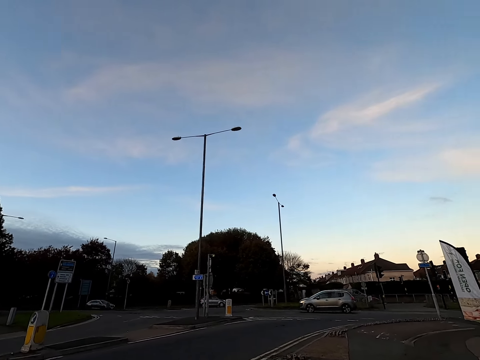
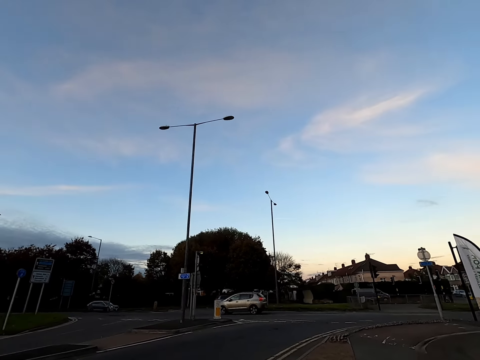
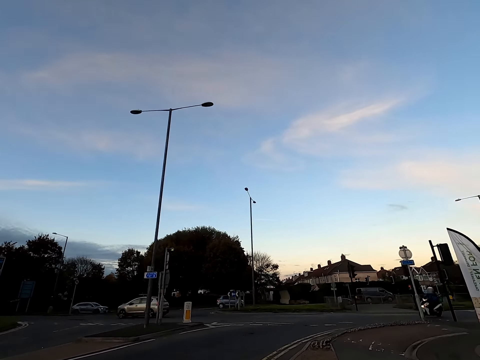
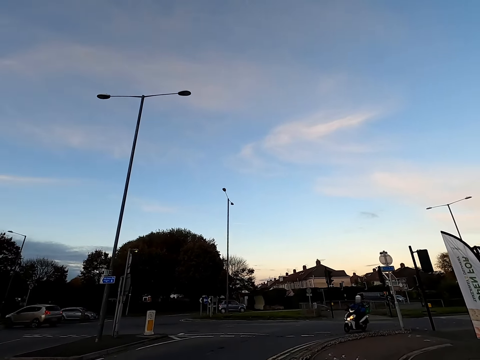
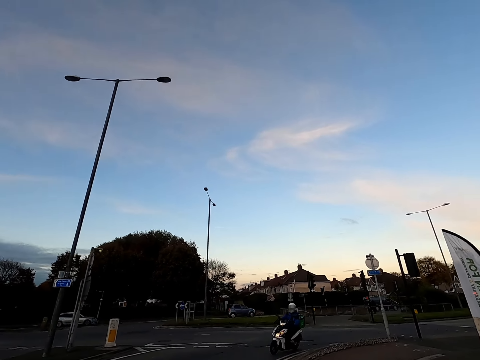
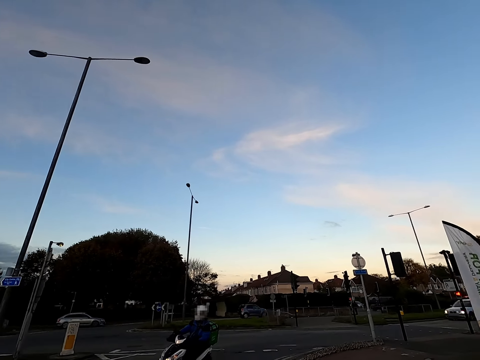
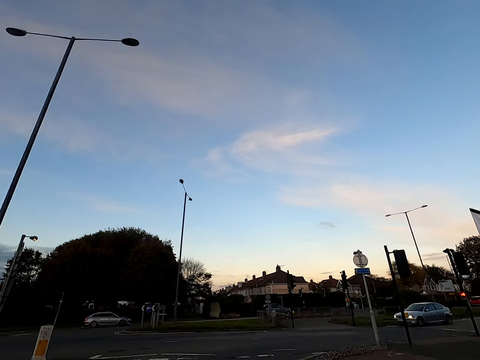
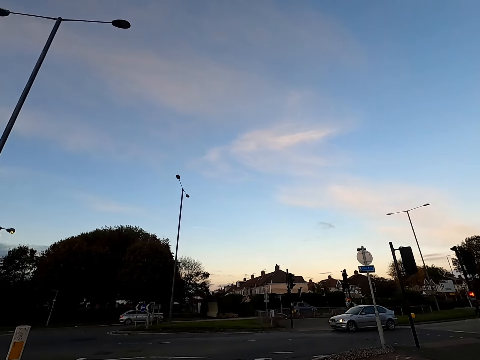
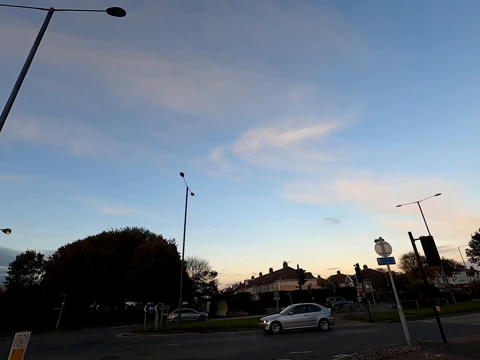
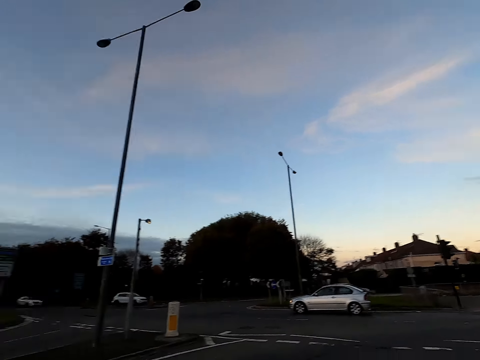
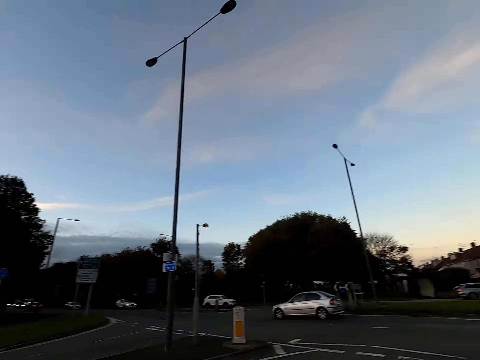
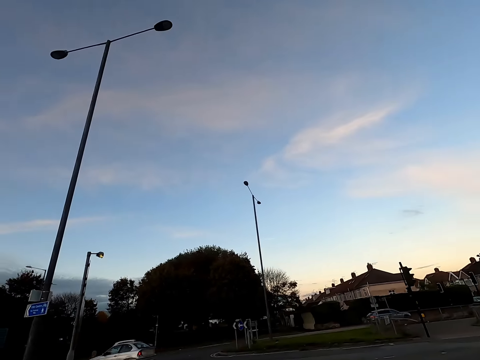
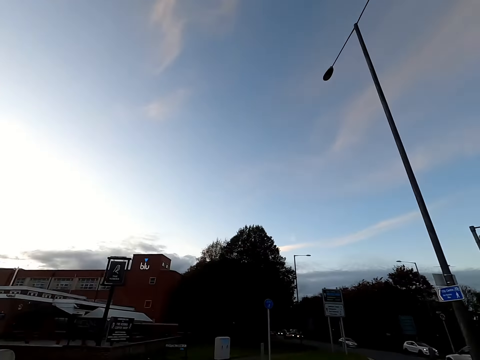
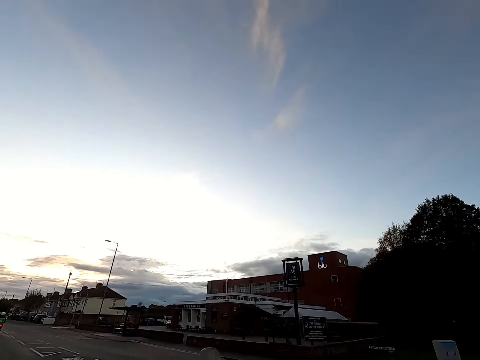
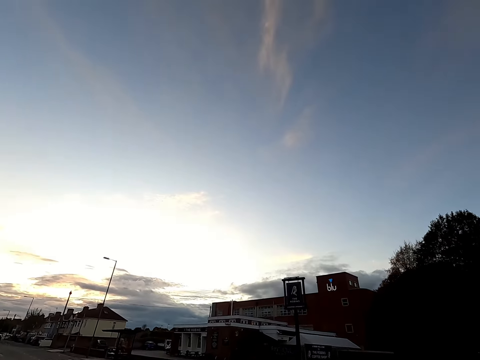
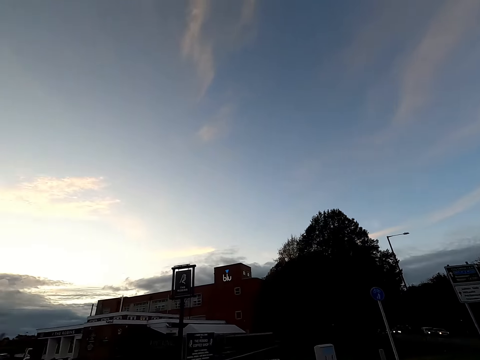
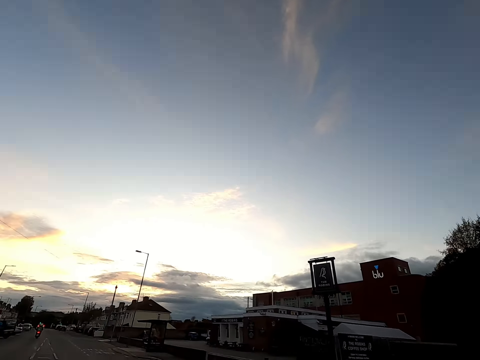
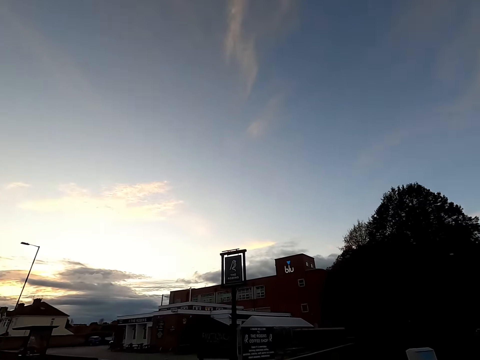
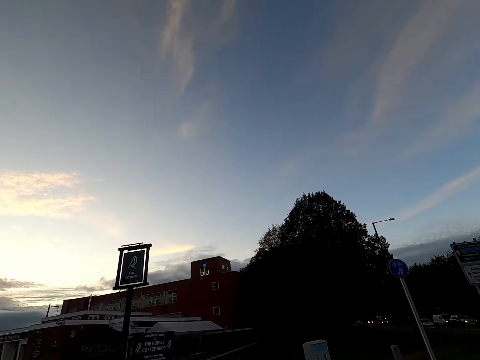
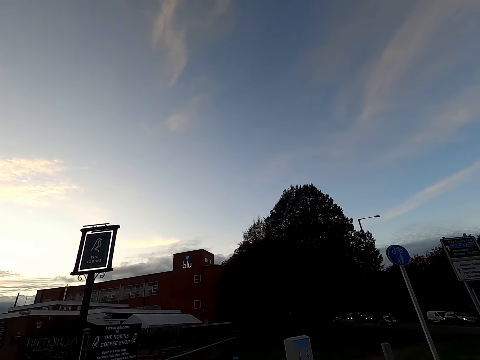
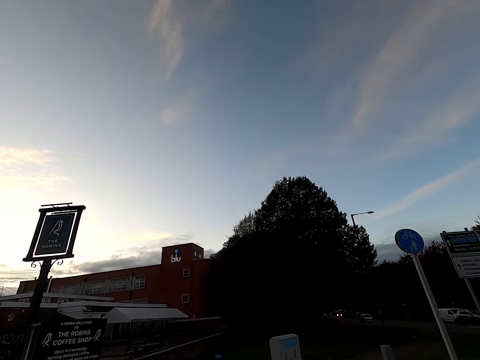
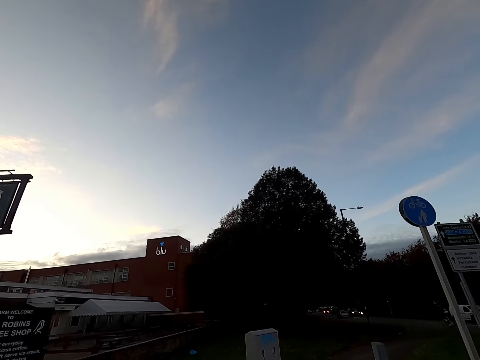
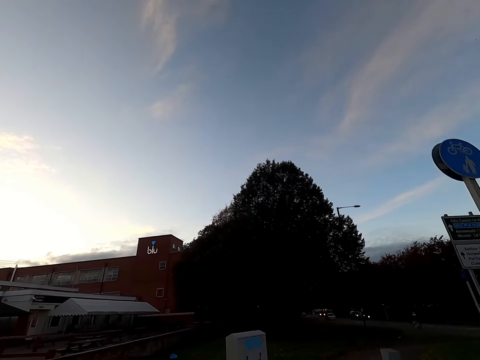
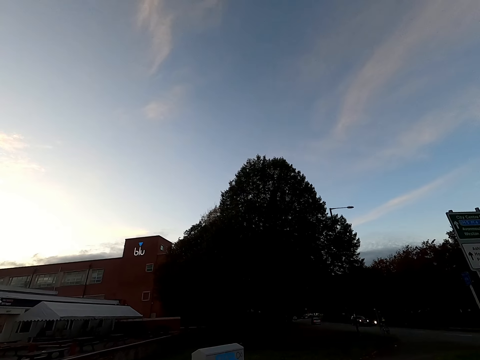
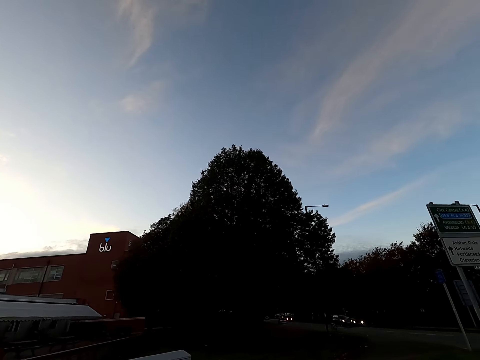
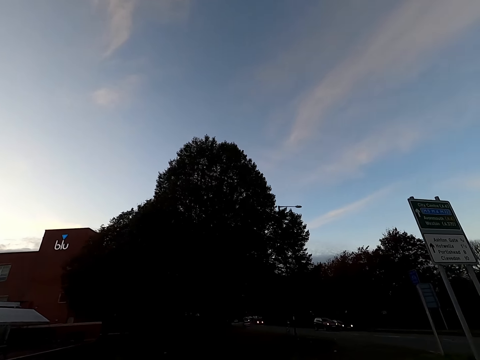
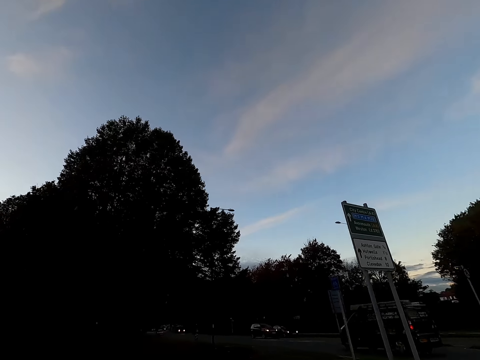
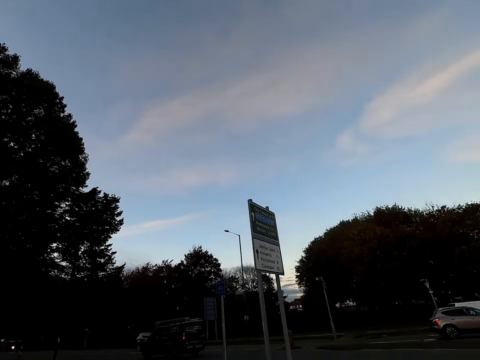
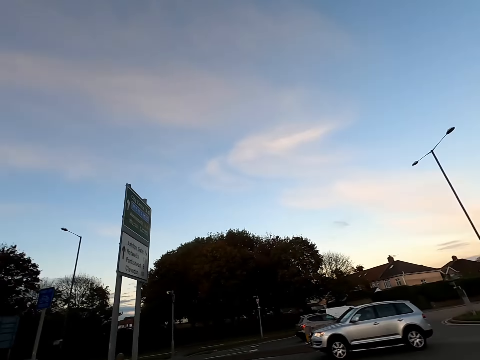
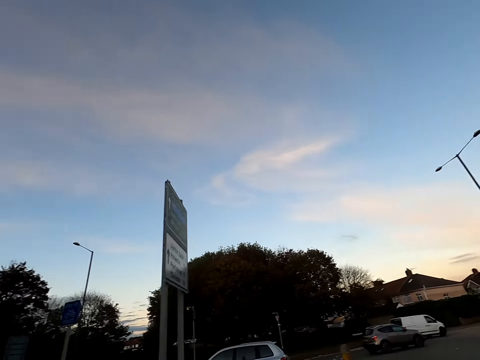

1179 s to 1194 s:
A man rides a motorbike past the camera wearer. A white car drives past the camera wearer. The camera wearer looks left to the road. They cross the road. They jog on a pavement beside the road.

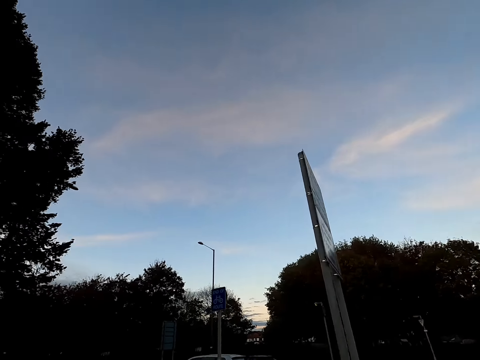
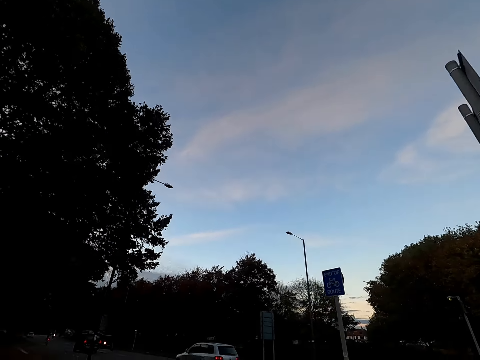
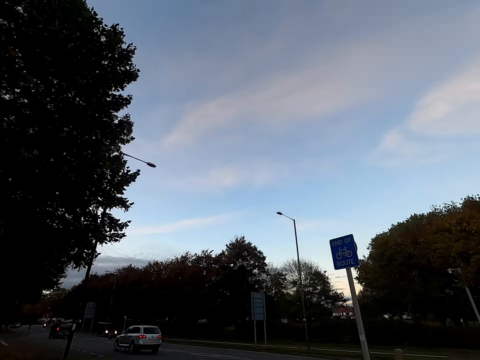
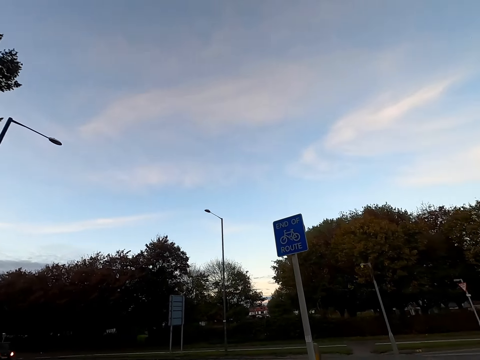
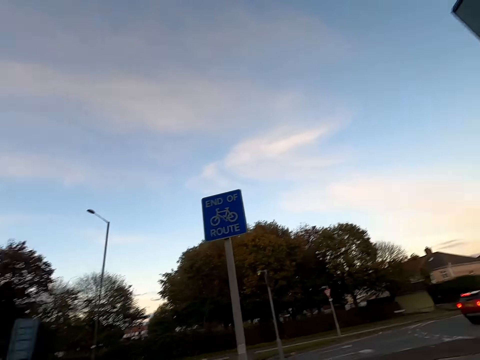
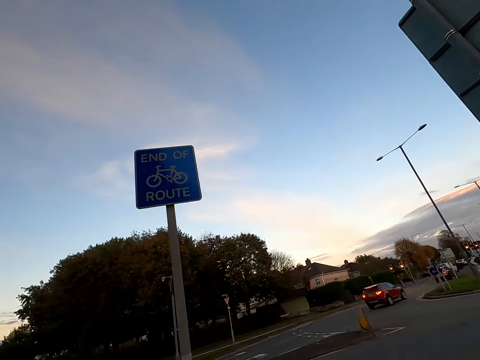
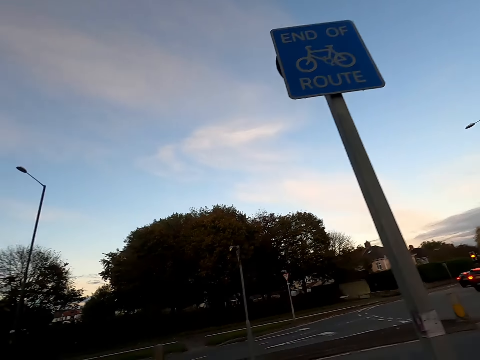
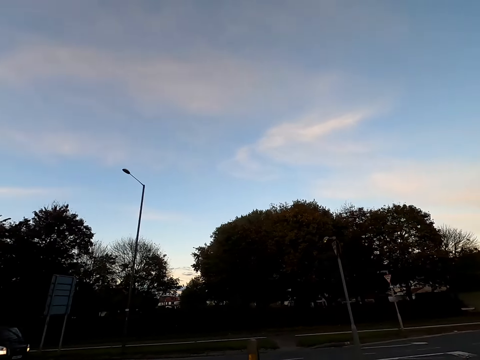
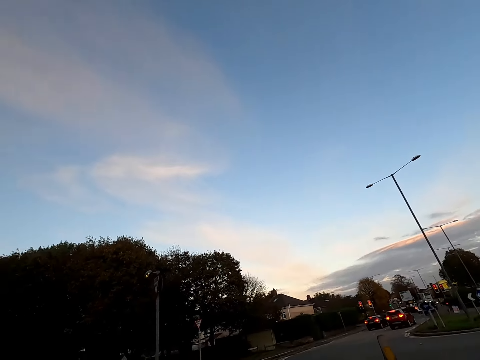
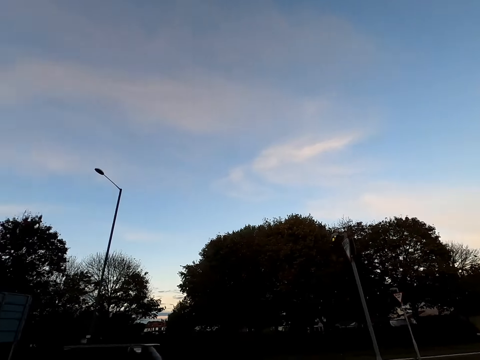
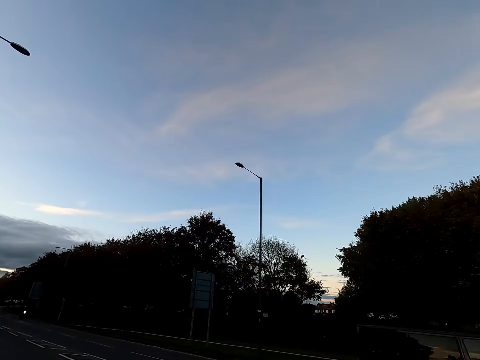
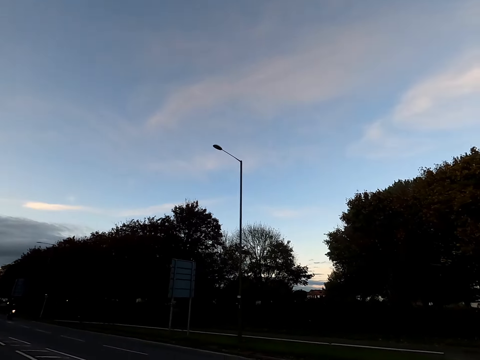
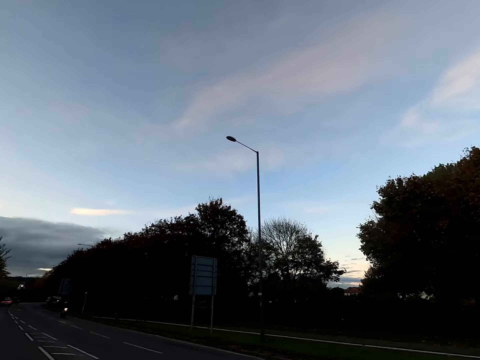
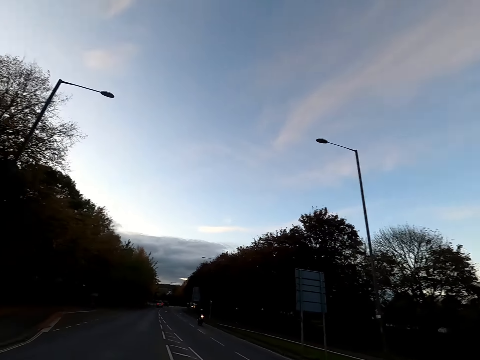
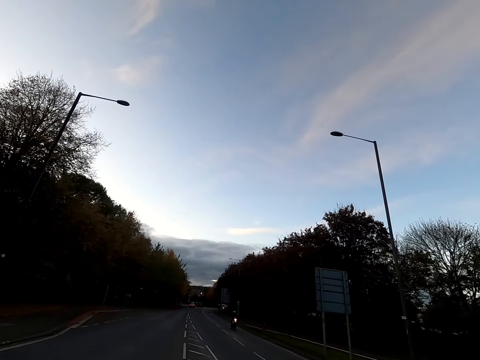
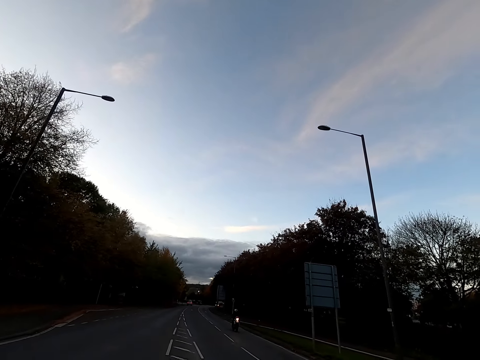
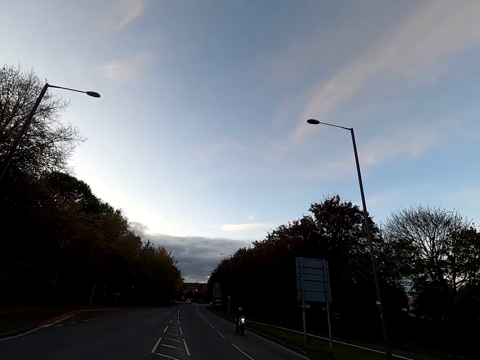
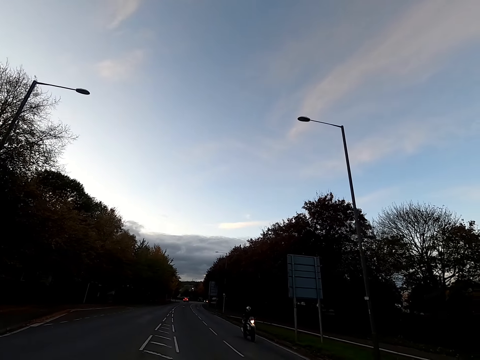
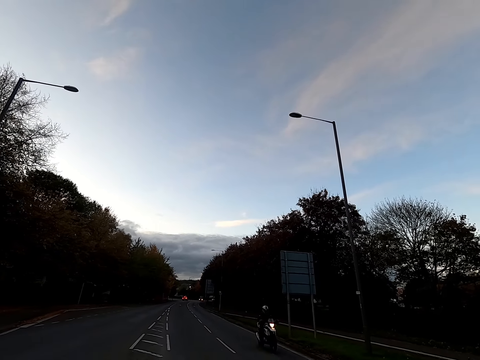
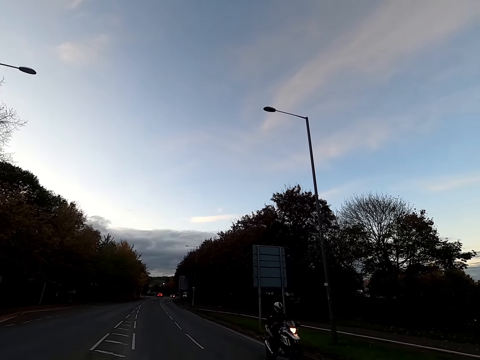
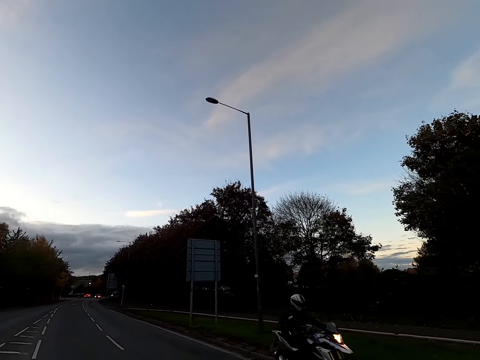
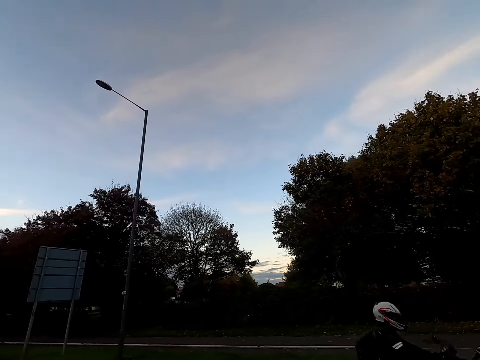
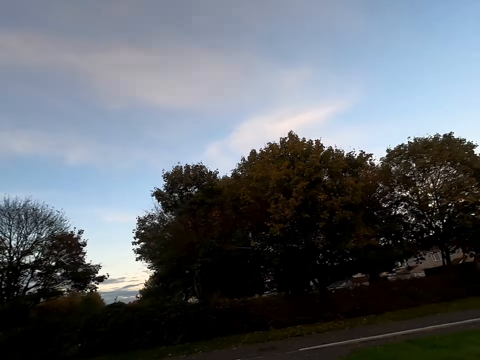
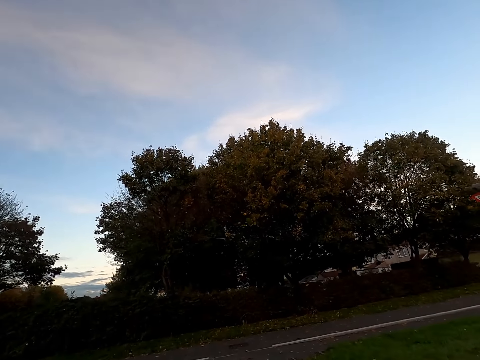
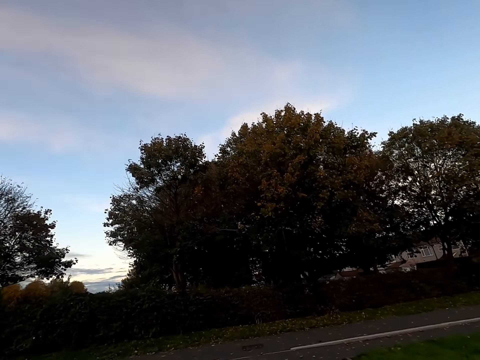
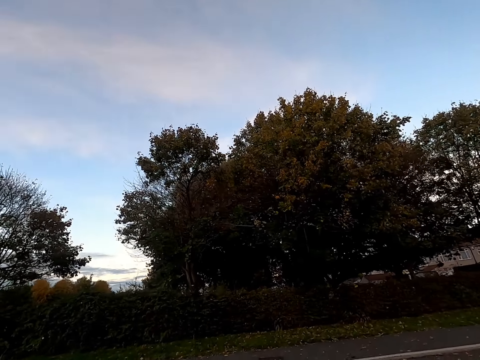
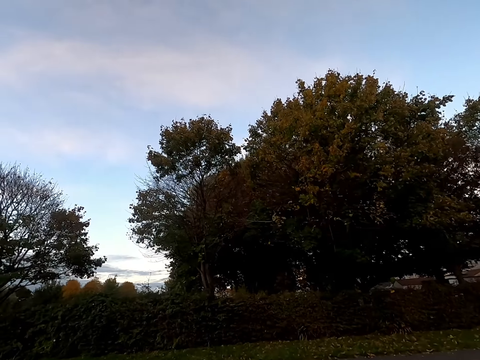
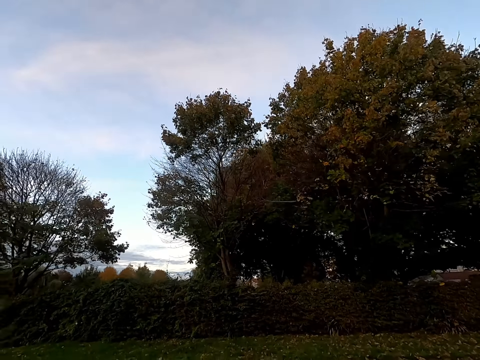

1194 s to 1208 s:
The camera wearer crosses the road. A man rides a motorbike past the camera wearer.
